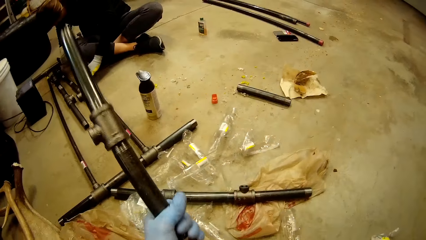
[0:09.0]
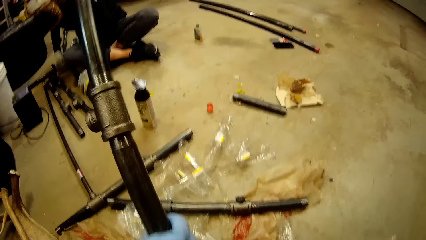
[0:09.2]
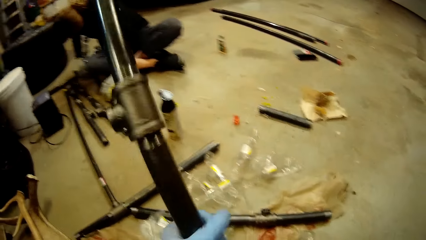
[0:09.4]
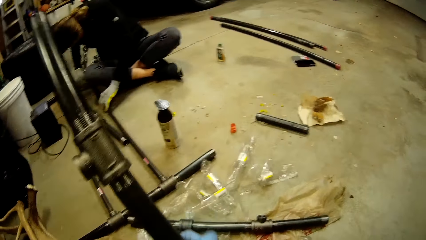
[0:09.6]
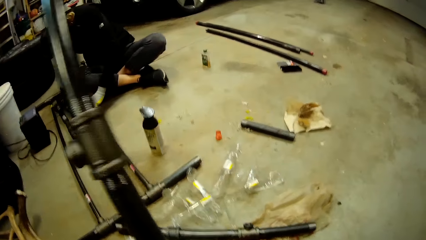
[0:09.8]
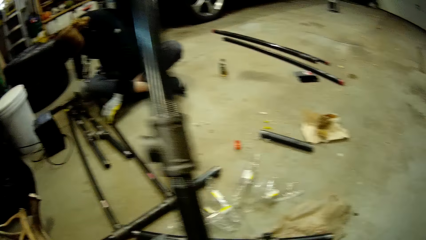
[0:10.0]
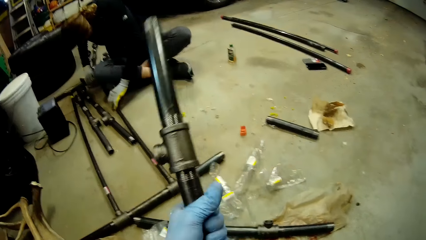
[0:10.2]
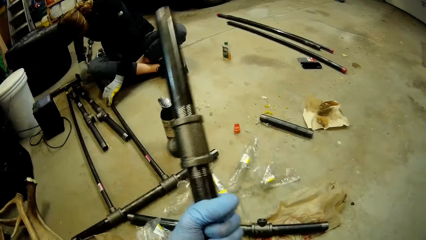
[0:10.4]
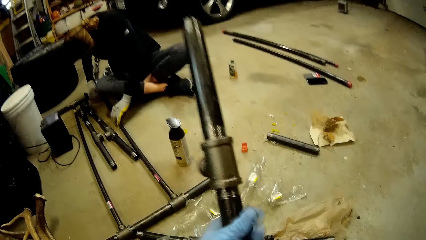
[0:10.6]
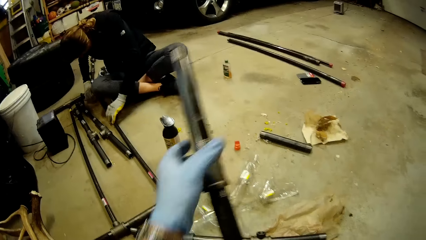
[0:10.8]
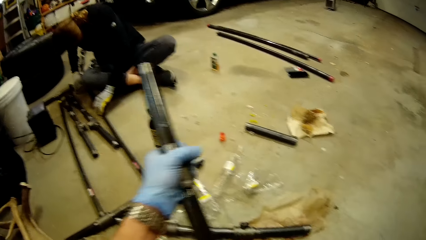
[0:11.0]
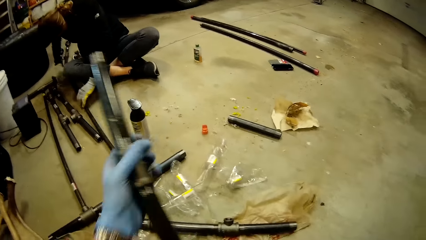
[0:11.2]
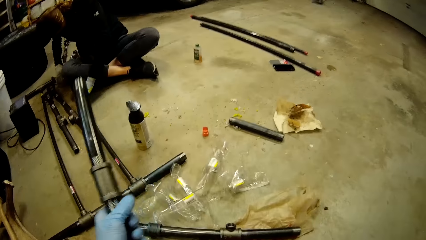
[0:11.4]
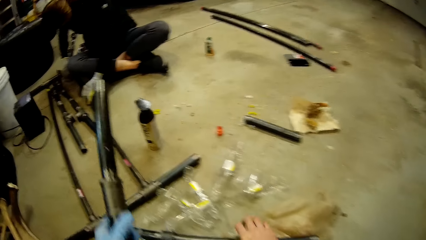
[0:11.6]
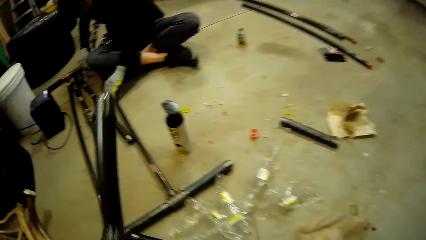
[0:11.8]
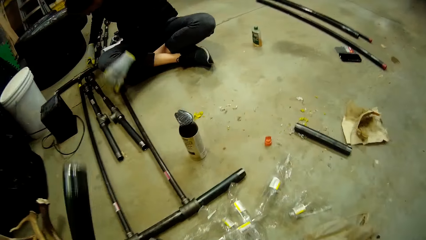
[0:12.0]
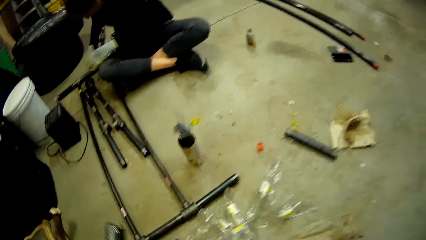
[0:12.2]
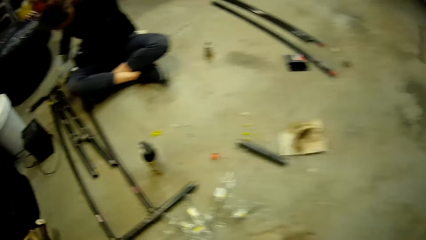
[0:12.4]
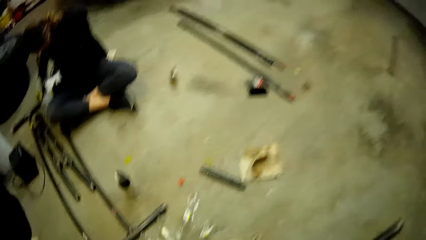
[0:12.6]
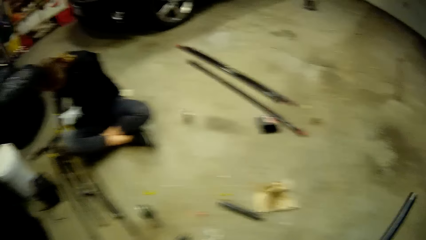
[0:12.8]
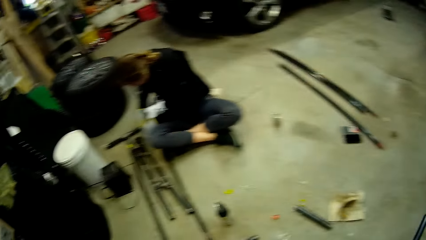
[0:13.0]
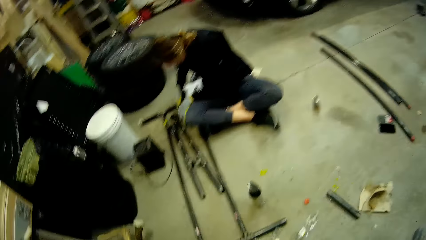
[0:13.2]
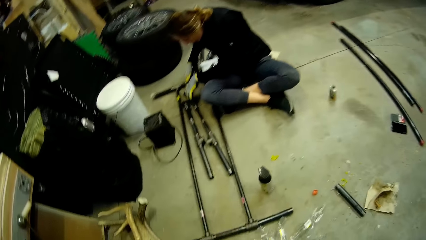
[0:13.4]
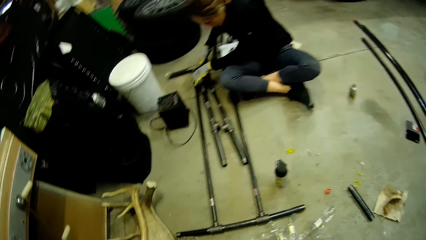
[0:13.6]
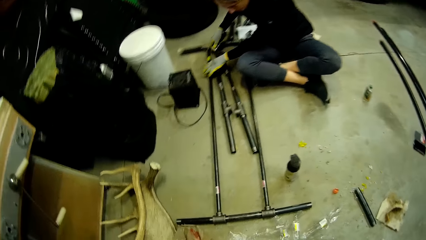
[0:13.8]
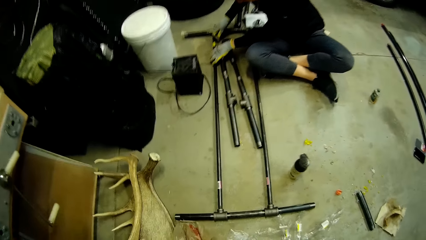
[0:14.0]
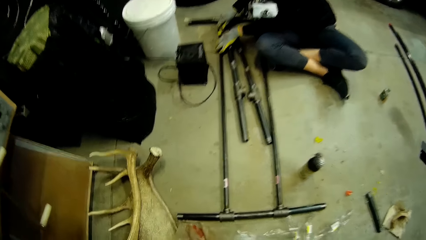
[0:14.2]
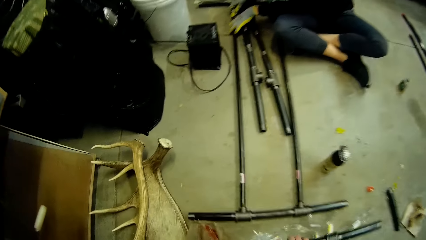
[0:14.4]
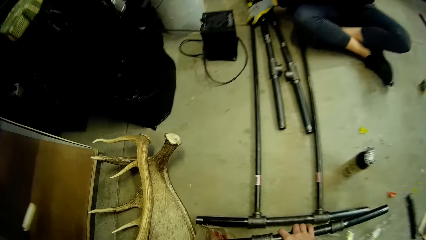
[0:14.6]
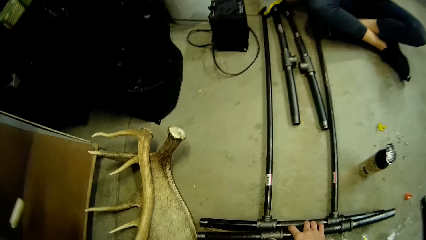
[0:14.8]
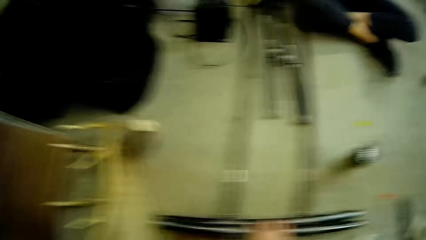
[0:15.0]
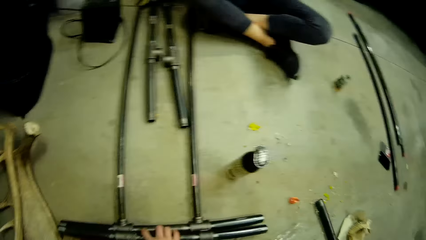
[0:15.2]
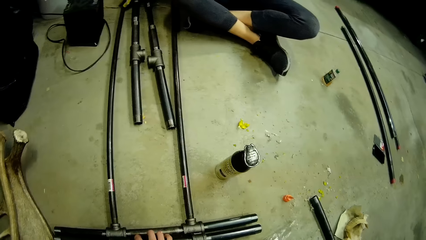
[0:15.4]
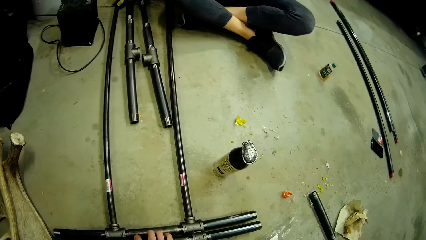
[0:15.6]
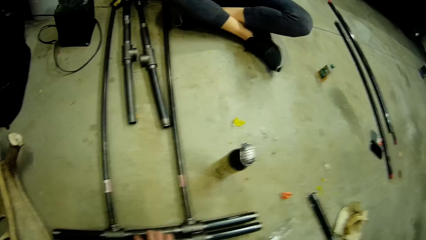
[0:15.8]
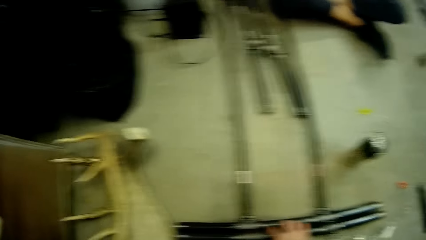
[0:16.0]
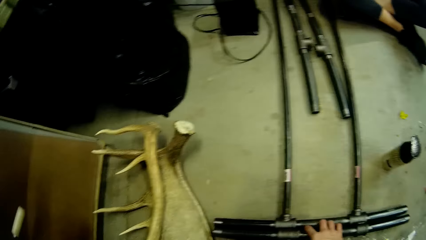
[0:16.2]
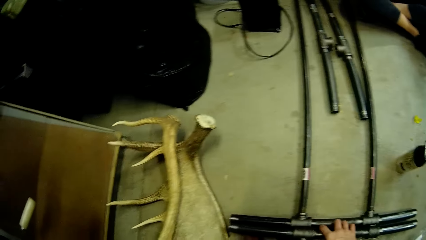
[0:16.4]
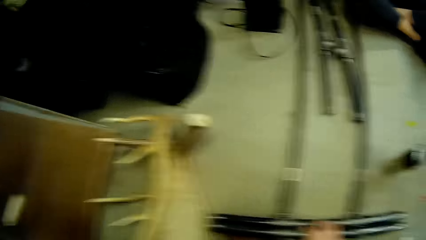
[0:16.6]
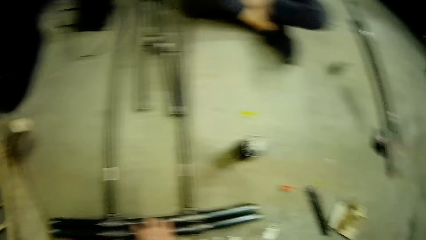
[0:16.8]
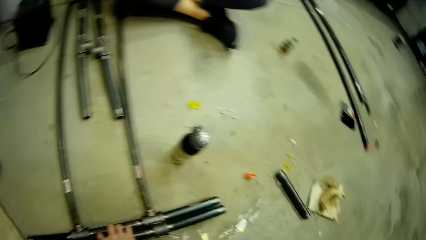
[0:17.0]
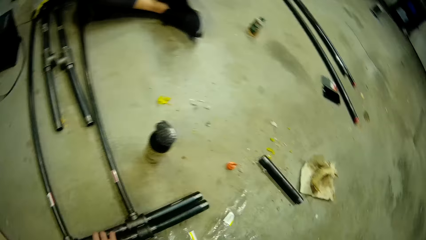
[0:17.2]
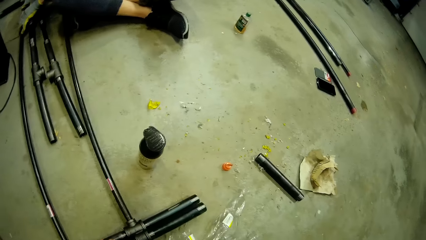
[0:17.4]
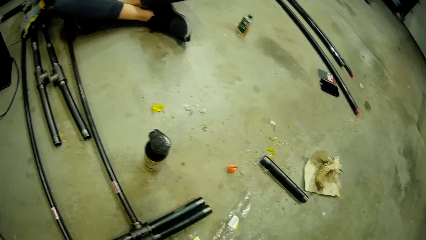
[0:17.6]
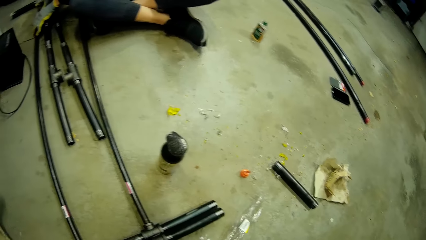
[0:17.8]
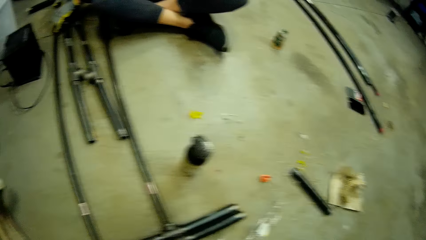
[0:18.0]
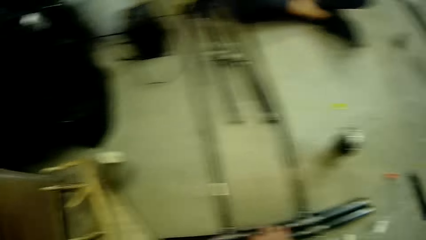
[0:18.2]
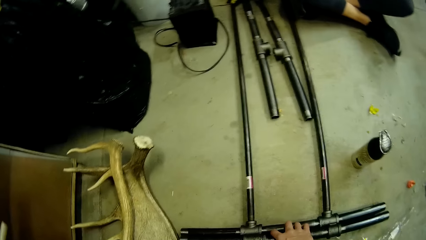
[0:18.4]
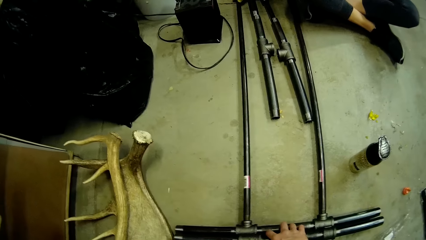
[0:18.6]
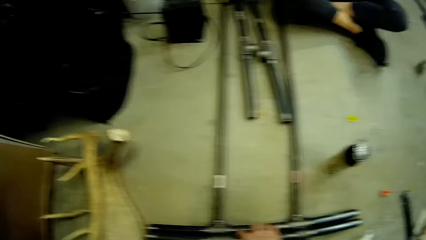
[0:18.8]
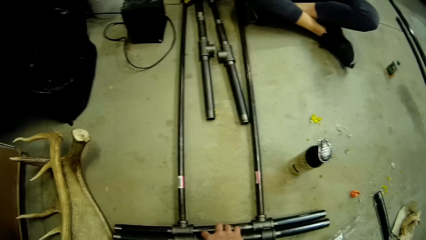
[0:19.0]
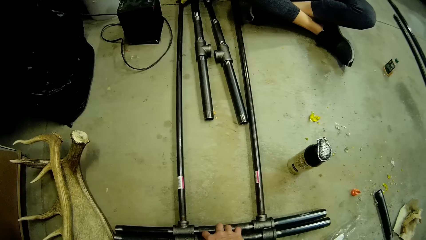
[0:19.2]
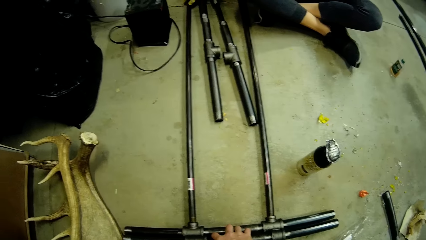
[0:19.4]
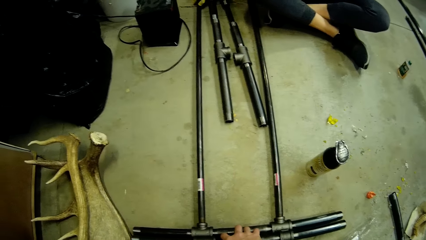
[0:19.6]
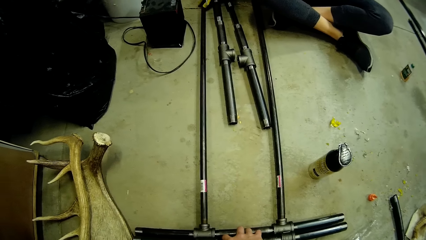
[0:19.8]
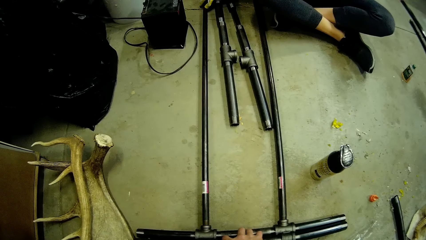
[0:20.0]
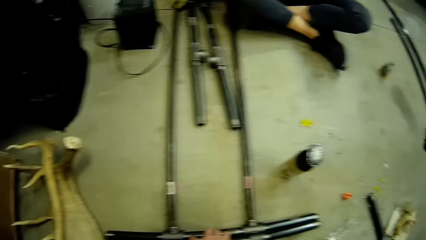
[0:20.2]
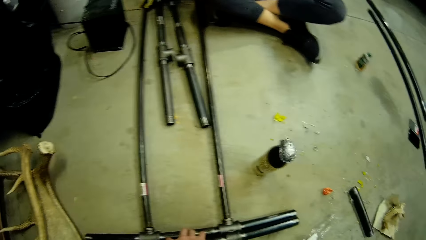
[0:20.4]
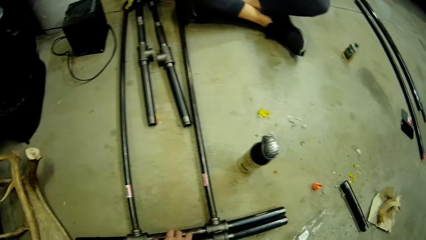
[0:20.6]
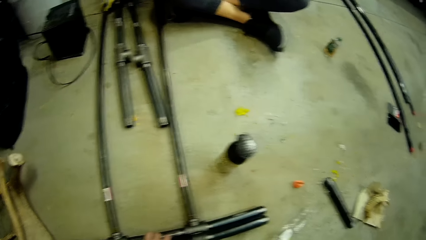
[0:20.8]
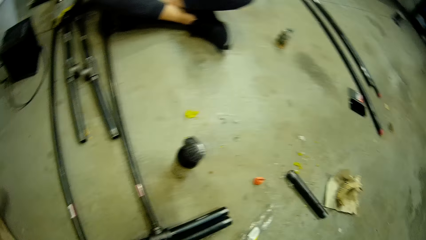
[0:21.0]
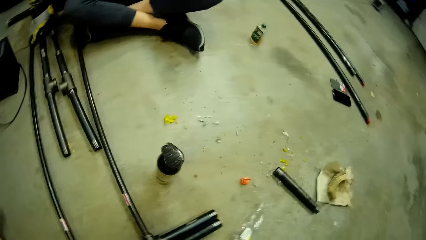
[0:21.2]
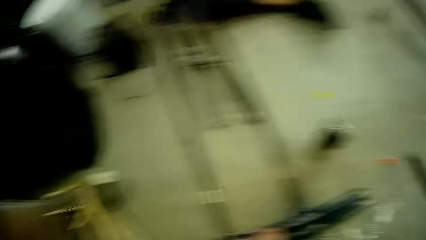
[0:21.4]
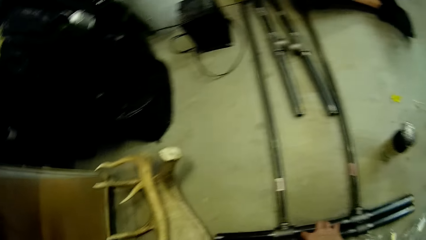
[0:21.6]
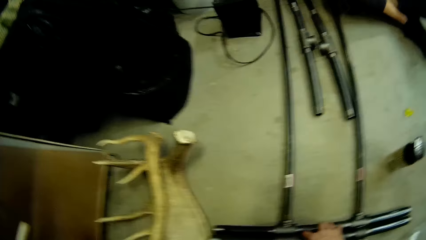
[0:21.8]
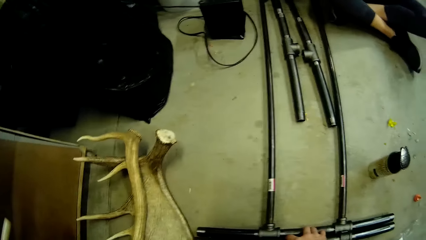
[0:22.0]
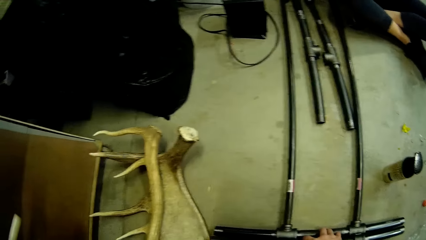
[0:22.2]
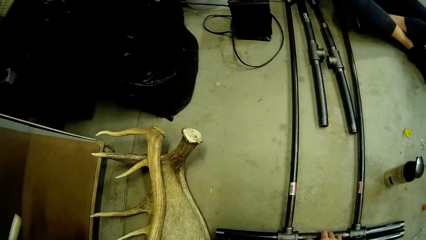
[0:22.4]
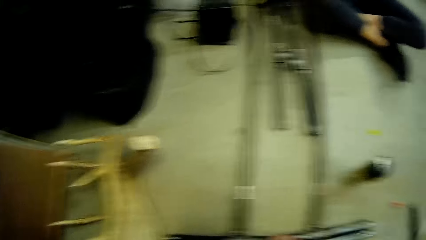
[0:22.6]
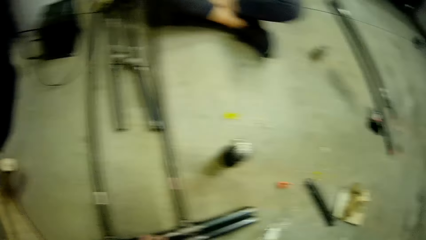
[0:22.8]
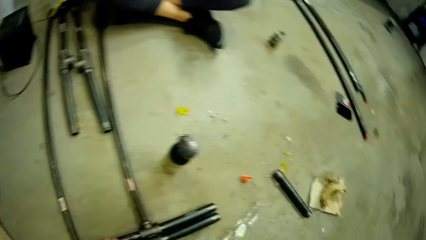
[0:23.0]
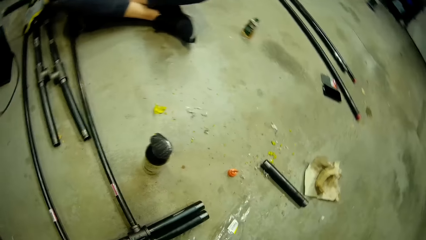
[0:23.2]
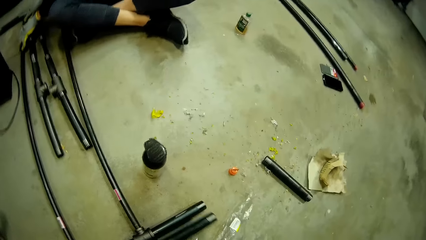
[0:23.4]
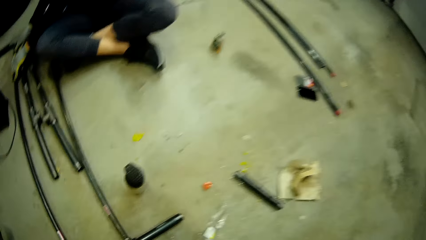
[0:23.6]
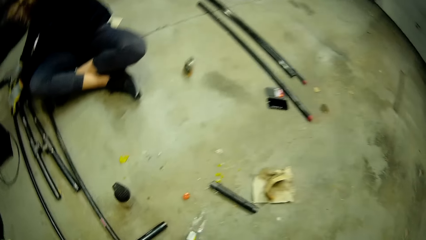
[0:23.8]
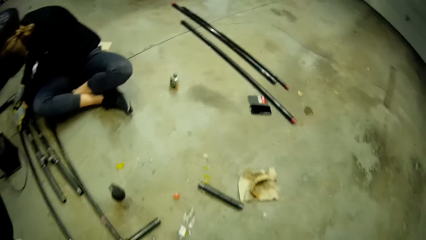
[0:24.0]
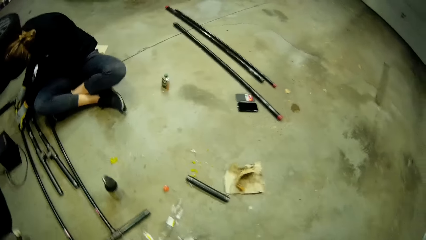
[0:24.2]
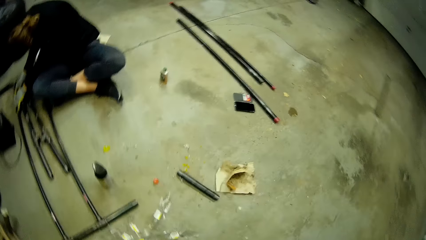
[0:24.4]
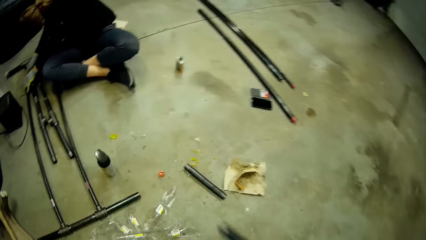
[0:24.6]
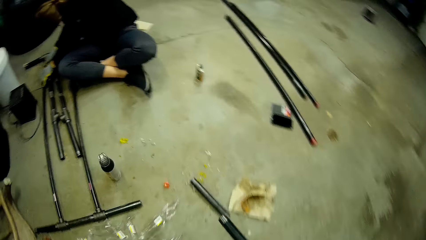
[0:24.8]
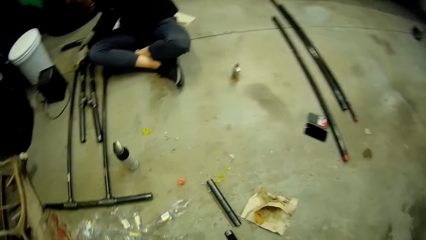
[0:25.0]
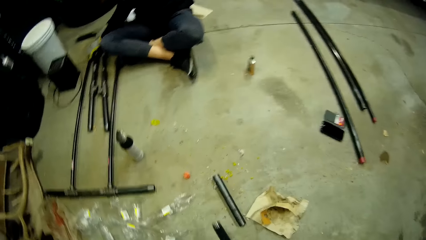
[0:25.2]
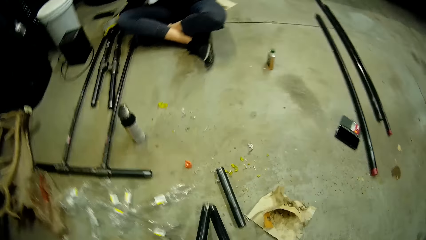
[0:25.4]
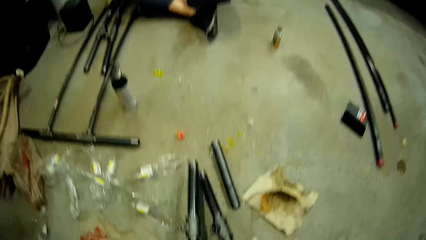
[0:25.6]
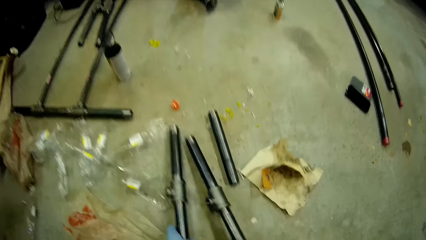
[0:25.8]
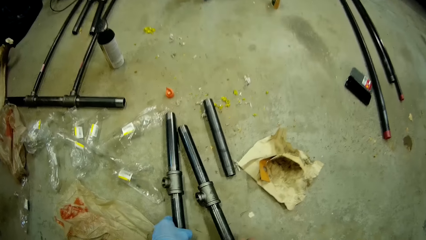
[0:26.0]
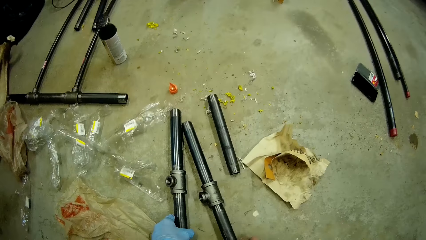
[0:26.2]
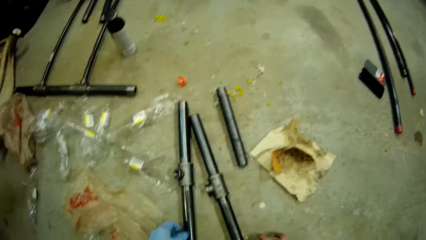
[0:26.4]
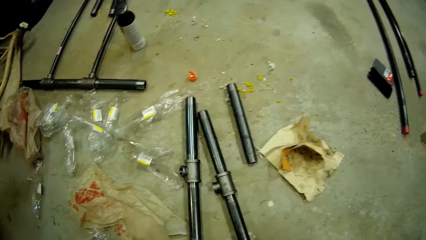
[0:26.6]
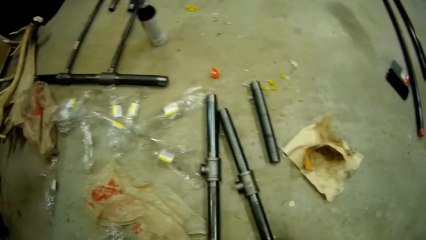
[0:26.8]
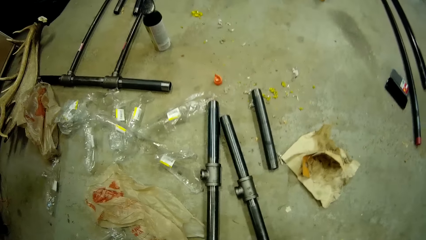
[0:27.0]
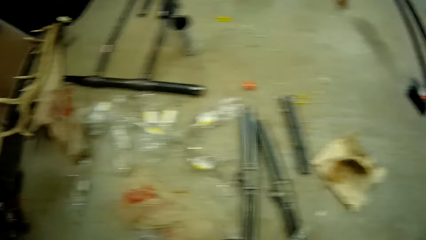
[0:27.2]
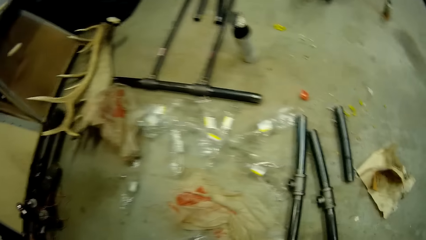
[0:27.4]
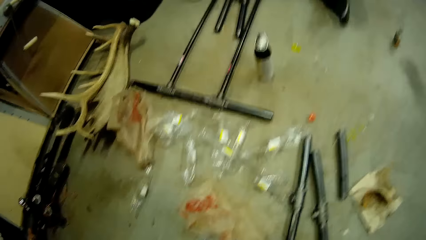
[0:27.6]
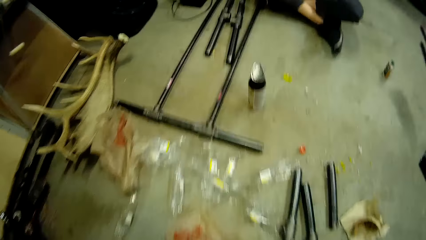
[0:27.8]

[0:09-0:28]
A woman inspects steel pipes on the floor of the workshop with her gloved hands. The camera wearer places the steel pipe on the floor with his right hand. He picks the steel pipes from the floor with his hands. He places the steel pipes on the floor with his hands.
